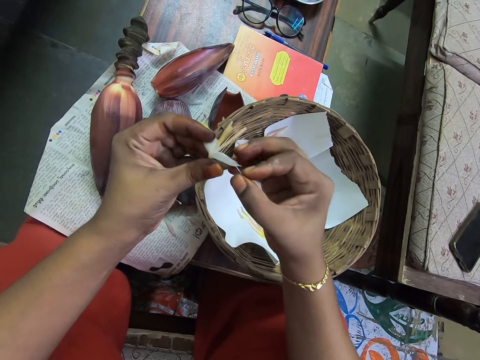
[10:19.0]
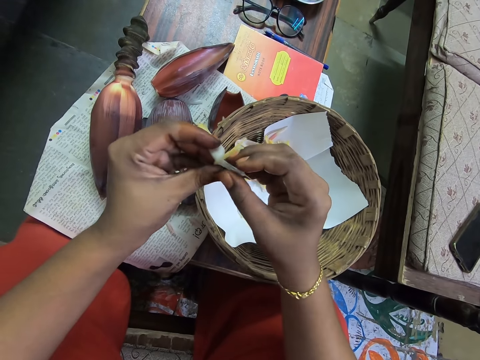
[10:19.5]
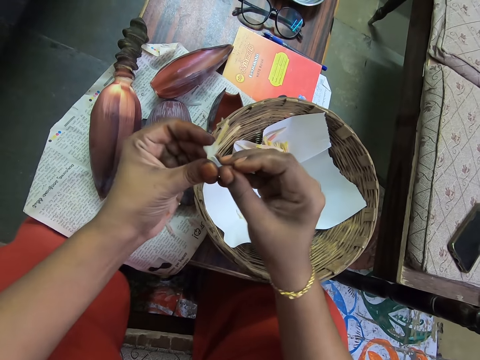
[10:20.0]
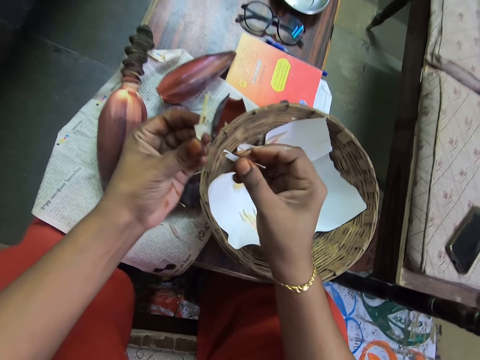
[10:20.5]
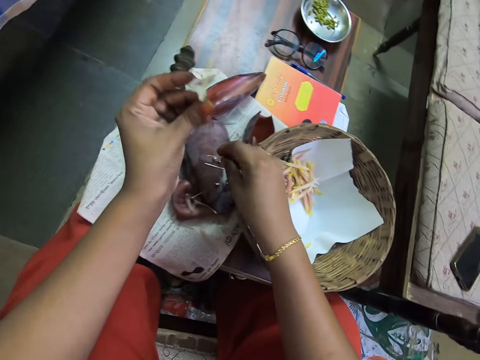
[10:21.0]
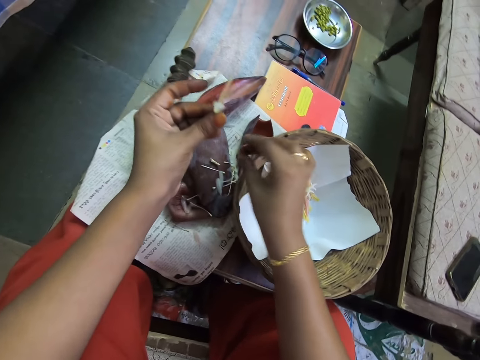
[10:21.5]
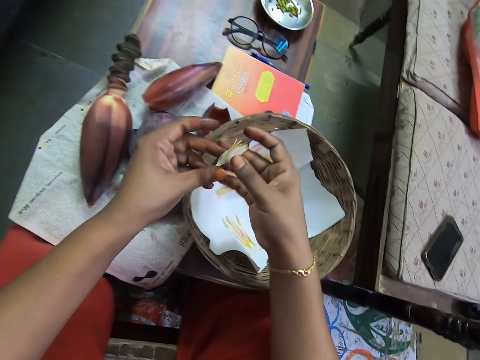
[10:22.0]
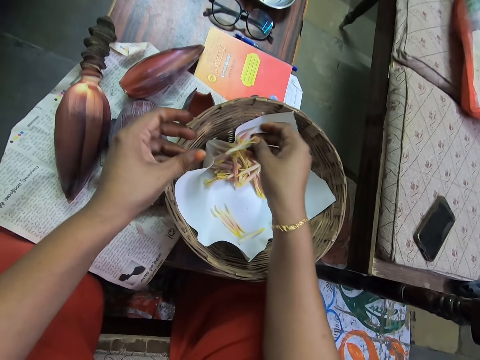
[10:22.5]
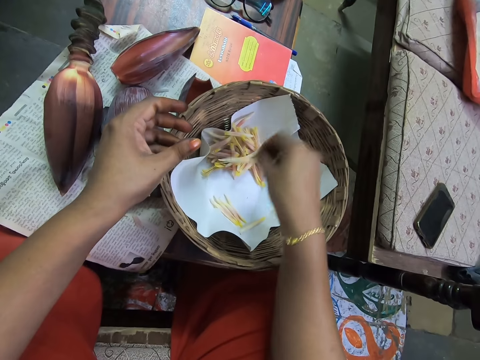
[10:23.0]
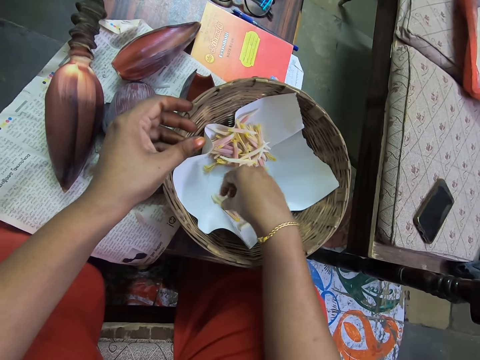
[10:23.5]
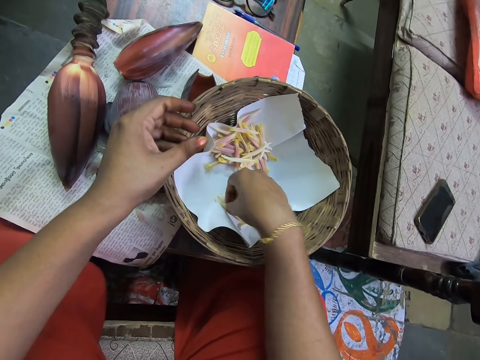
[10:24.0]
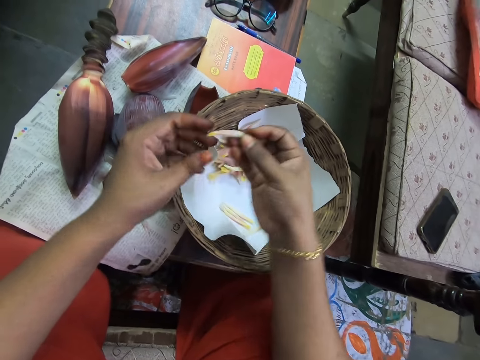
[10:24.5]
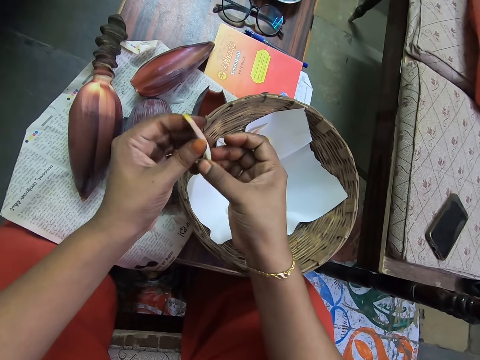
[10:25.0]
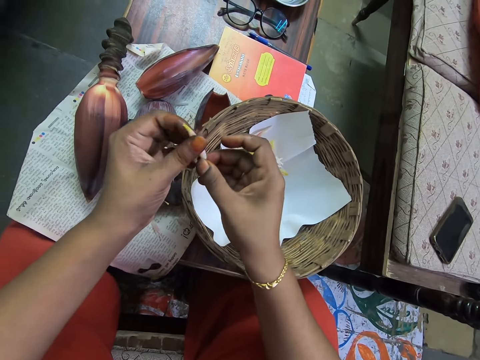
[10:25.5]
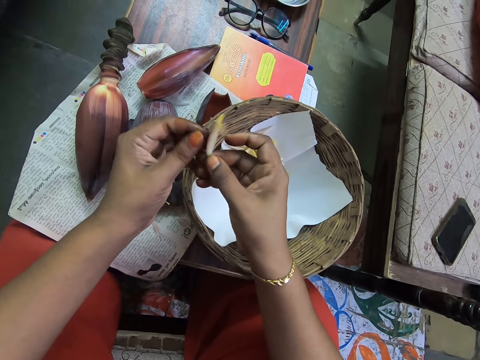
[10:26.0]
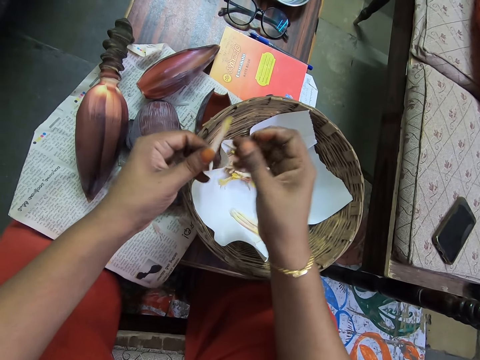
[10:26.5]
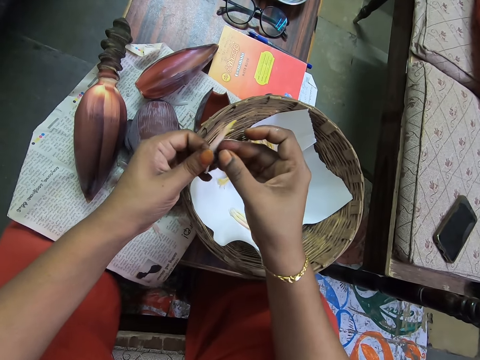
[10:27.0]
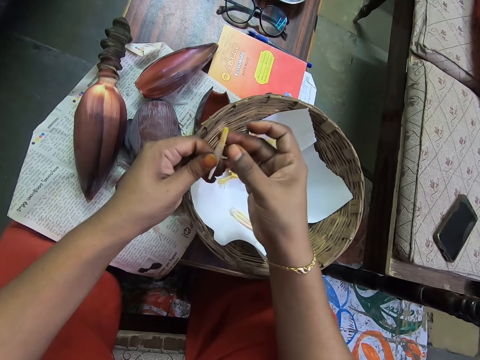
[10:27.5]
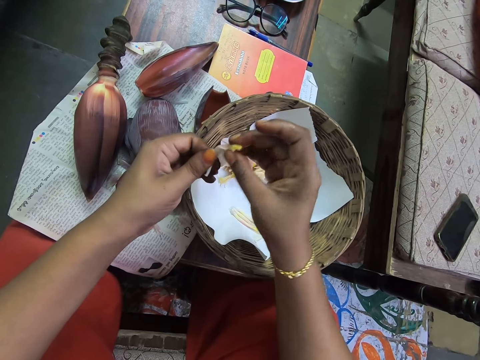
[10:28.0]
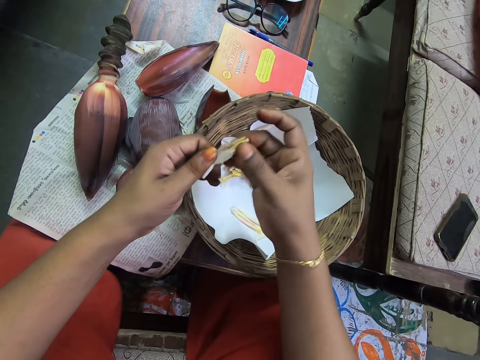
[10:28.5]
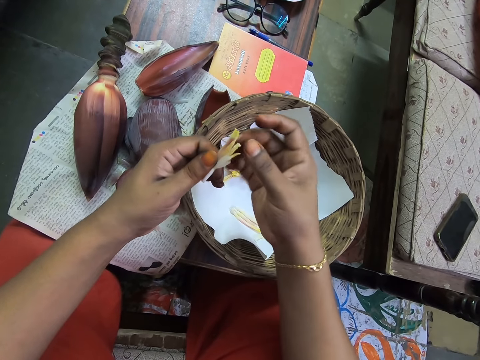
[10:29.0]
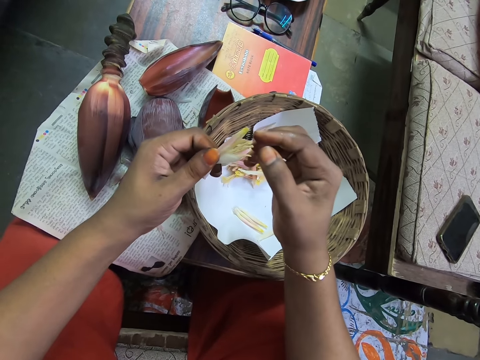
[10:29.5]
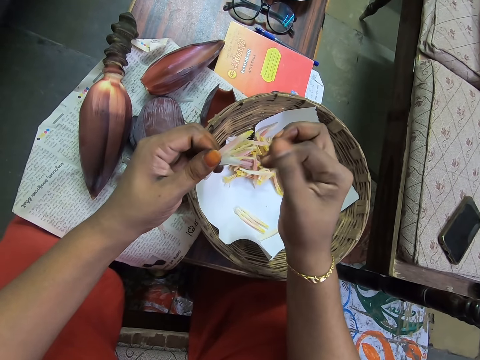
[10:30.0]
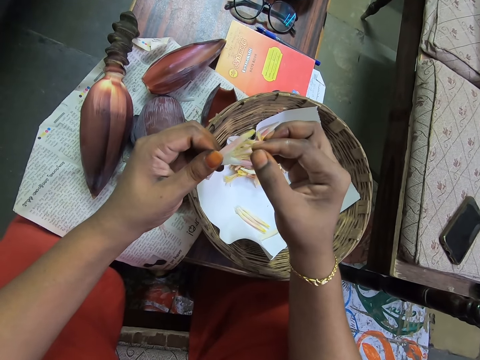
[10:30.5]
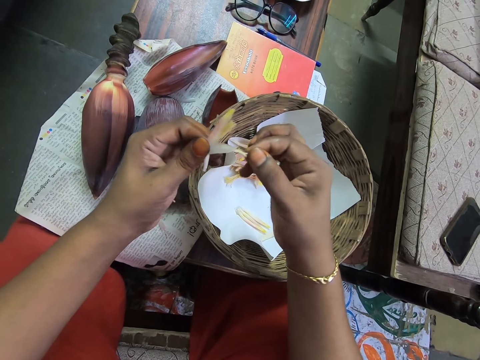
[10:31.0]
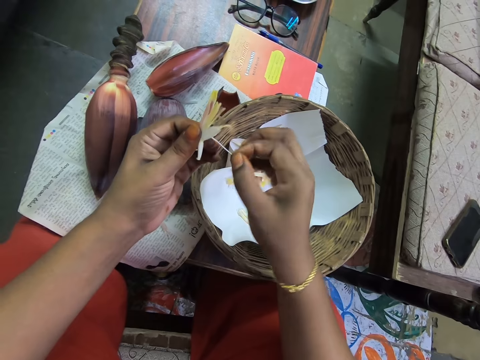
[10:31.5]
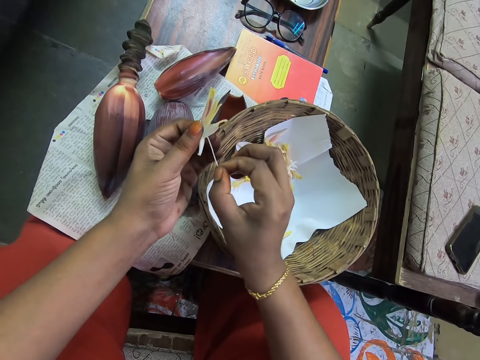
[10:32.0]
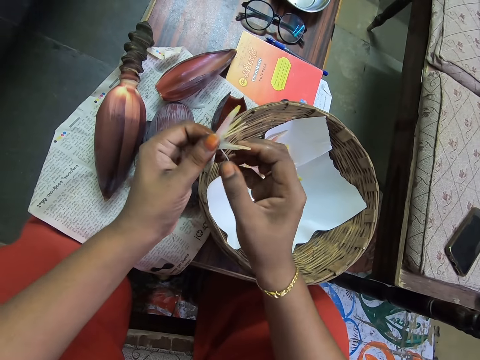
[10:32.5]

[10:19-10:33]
The camera wearer places the banana flower petals on the table. They place the banana flower bud in the bamboo basket. They pick up the banana flower bud from the bamboo basket. They spill the flower with the hand. They remove the banana flower tepals.

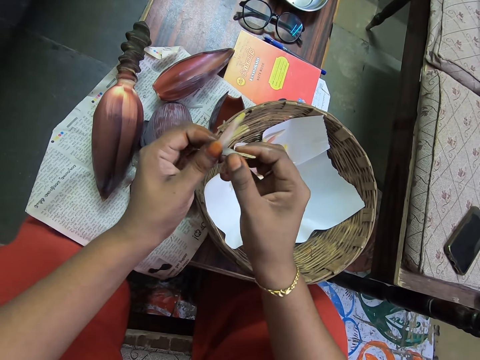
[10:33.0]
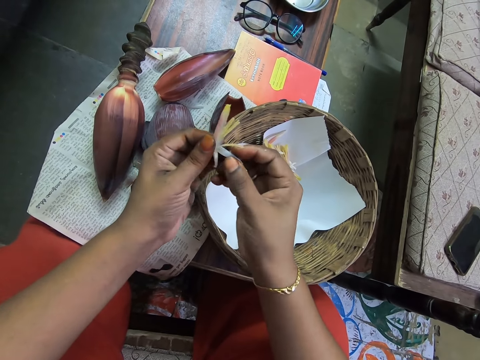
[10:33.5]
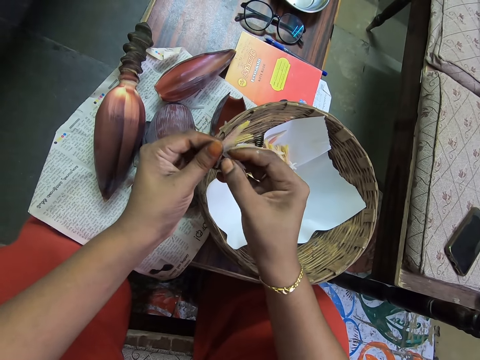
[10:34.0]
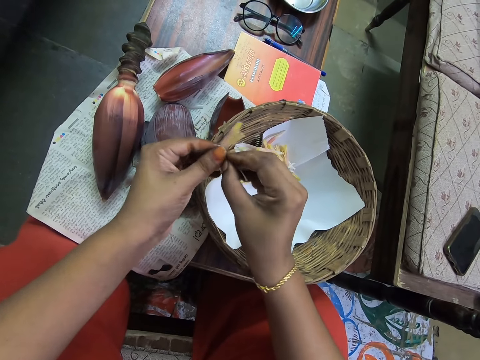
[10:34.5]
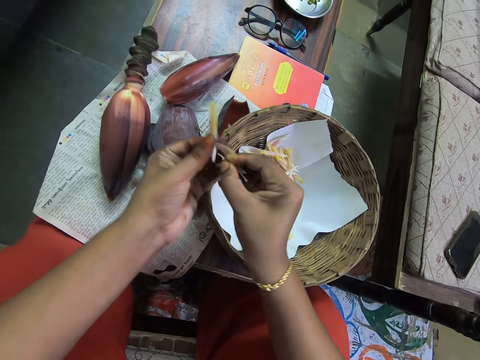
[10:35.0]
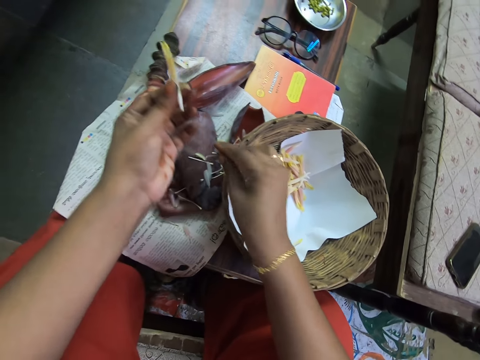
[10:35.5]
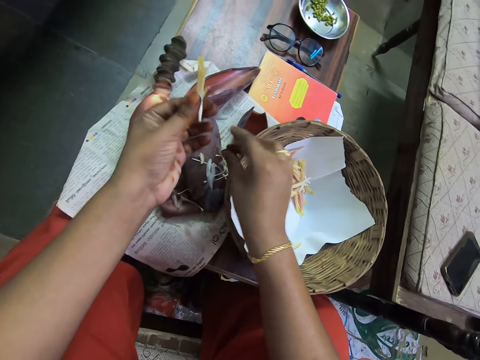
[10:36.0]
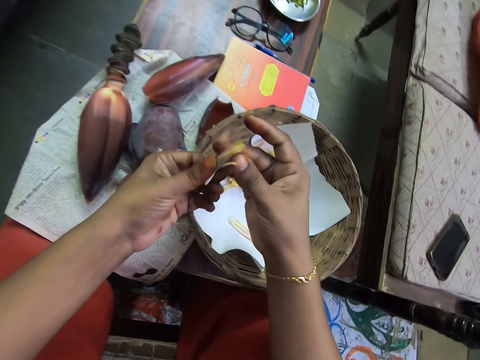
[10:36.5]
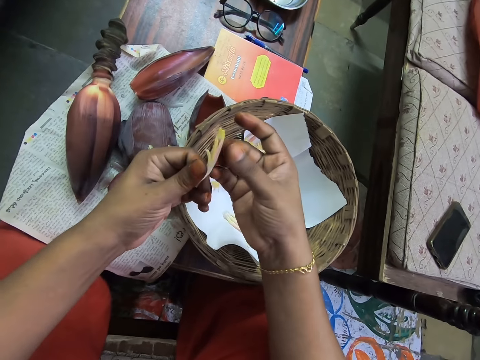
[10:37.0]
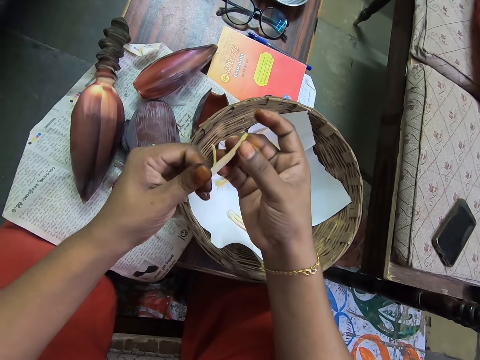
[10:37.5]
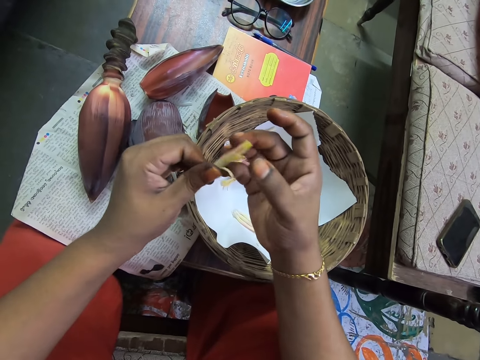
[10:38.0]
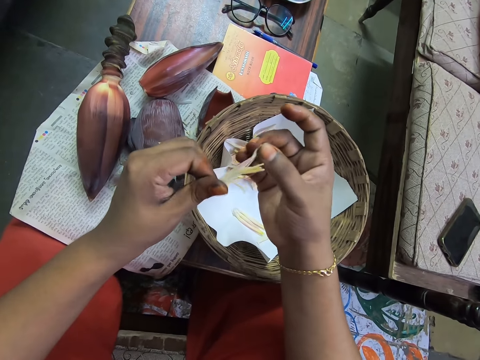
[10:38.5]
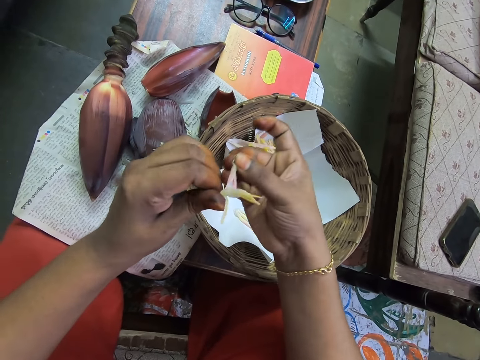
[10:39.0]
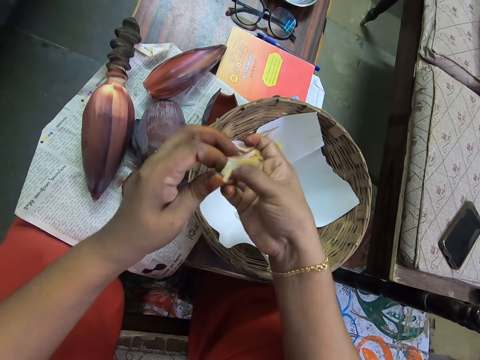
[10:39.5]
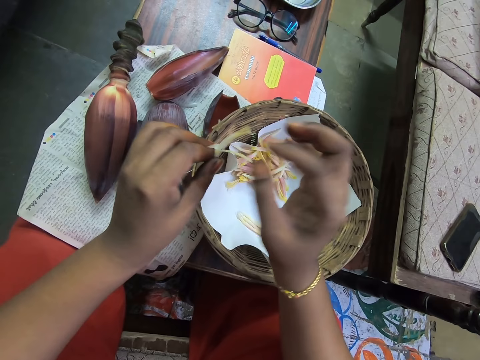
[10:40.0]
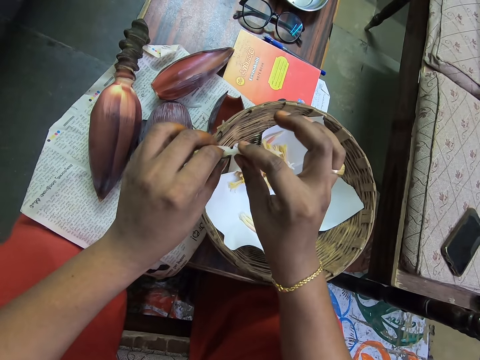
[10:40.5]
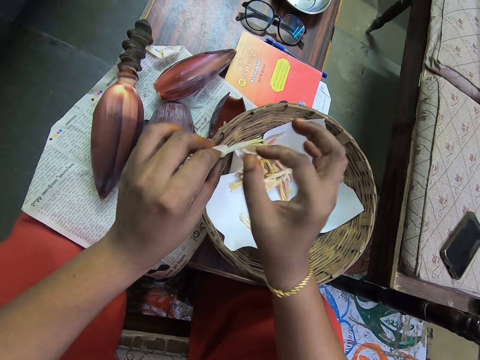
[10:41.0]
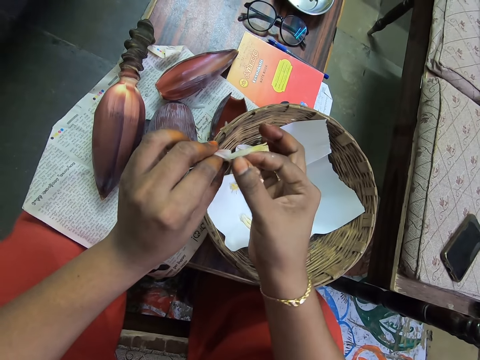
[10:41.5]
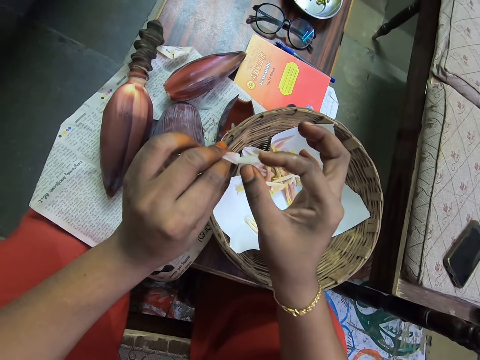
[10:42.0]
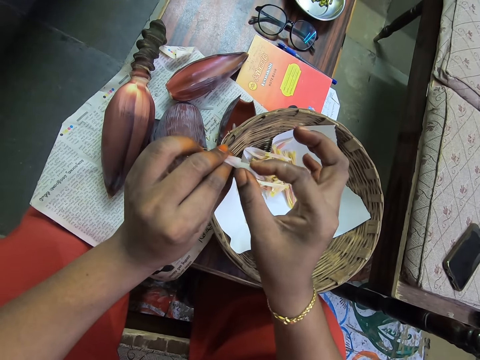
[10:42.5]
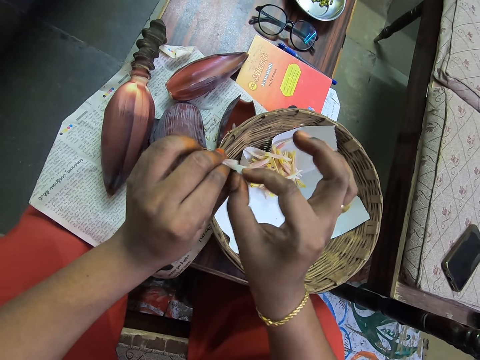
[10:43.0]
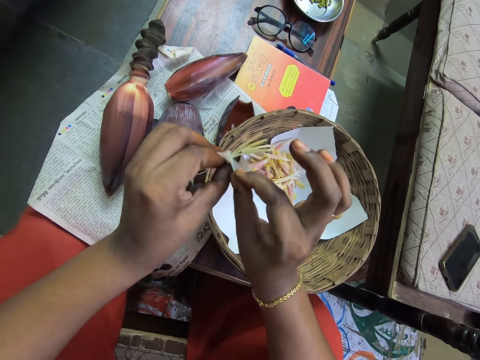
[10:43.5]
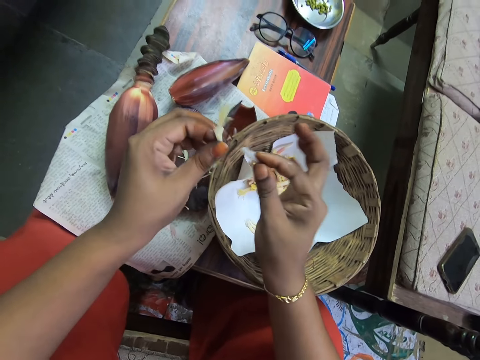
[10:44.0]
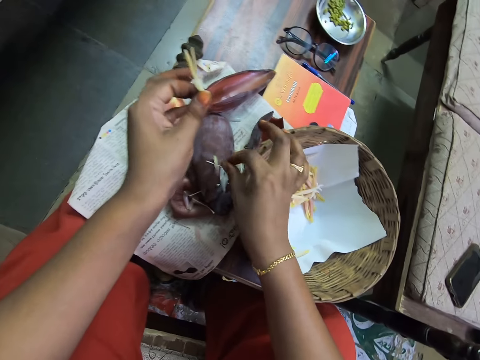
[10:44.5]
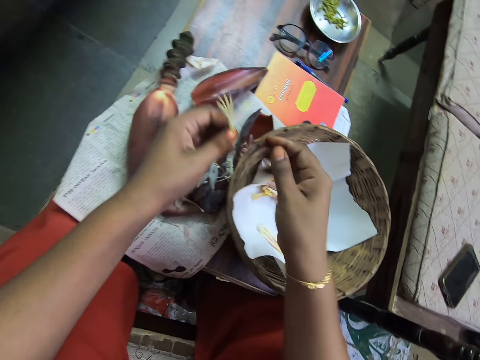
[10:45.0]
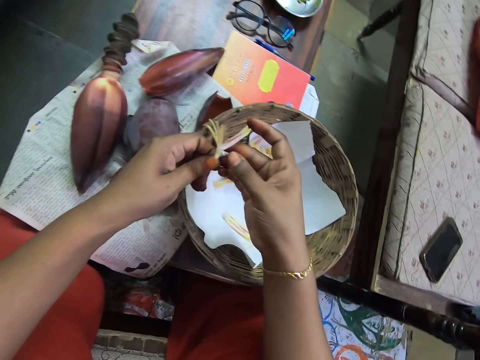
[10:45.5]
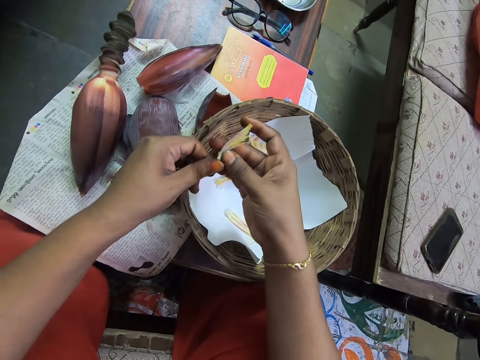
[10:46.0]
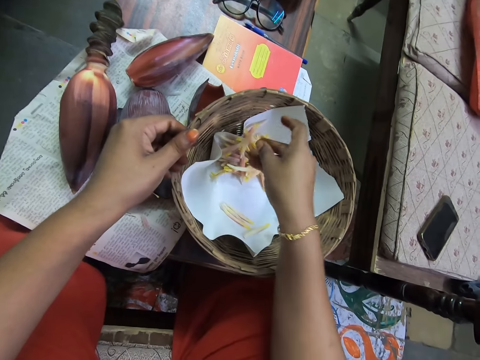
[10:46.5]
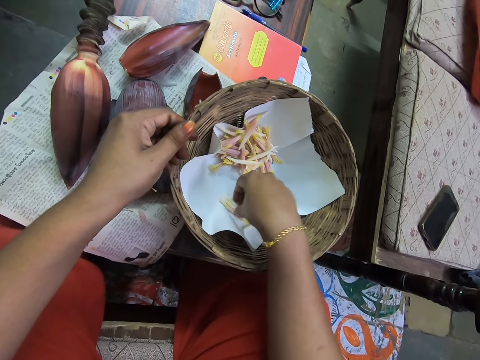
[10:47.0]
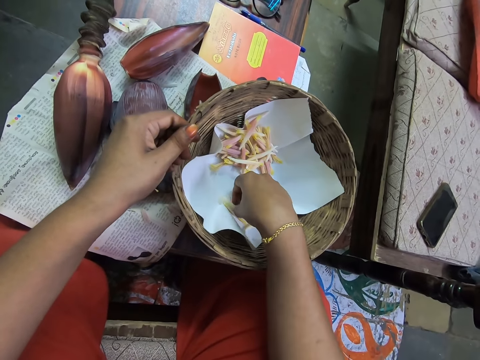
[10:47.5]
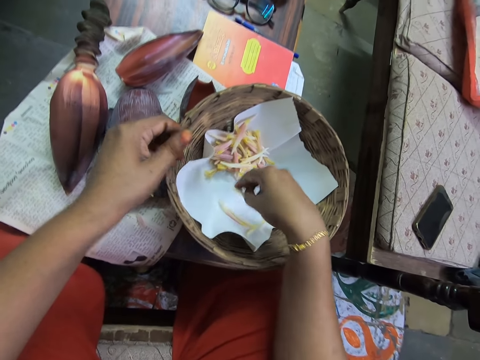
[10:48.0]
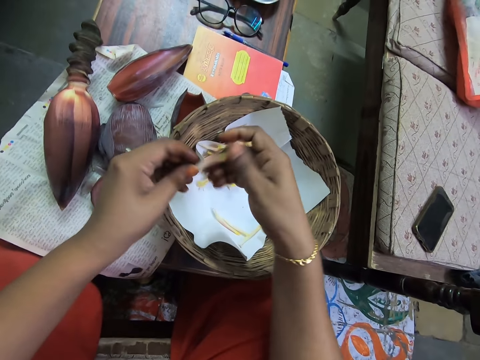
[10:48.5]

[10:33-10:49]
The camera wearer places the banana flower petals on the table. They remove the banana flower tepals. They spill the flower with the hand. They place the banana flower petals on the table. They place the banana flower bud in the bamboo basket. They pick up the flower from the bamboo basket.
